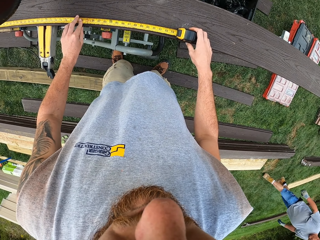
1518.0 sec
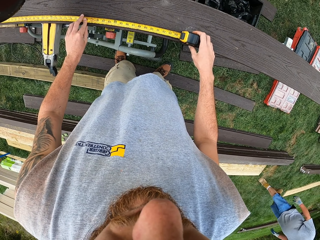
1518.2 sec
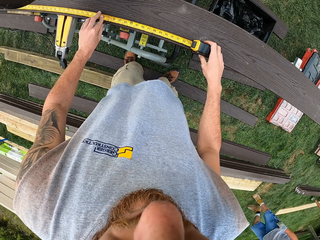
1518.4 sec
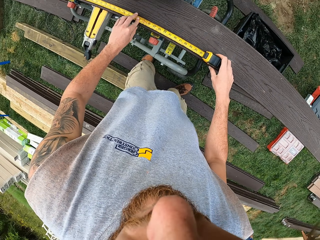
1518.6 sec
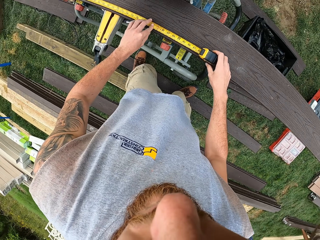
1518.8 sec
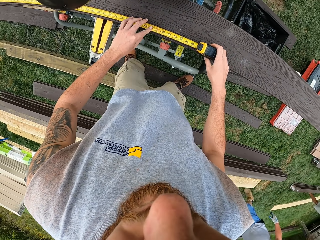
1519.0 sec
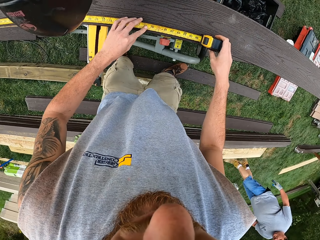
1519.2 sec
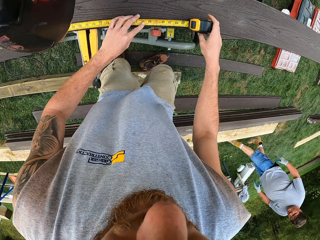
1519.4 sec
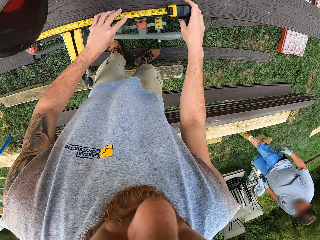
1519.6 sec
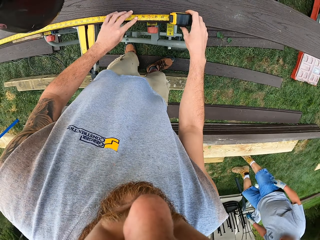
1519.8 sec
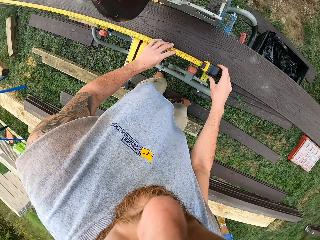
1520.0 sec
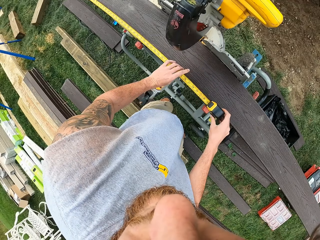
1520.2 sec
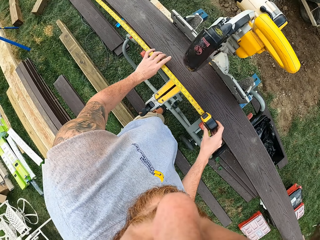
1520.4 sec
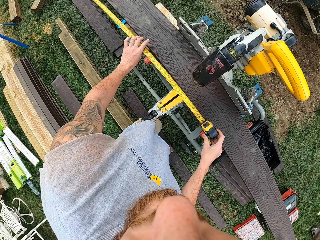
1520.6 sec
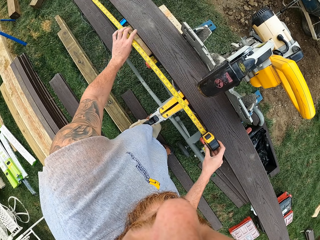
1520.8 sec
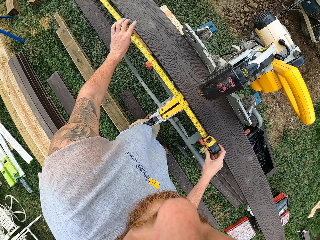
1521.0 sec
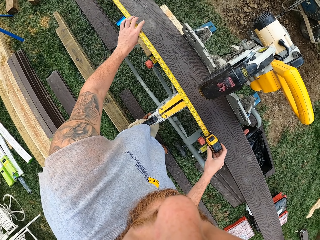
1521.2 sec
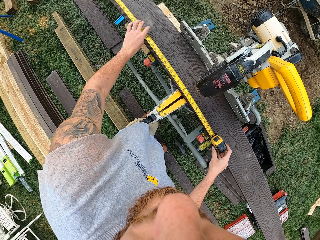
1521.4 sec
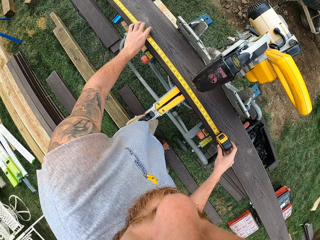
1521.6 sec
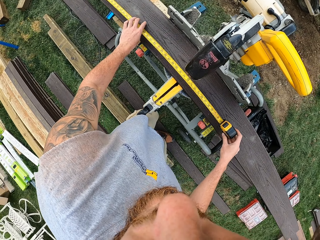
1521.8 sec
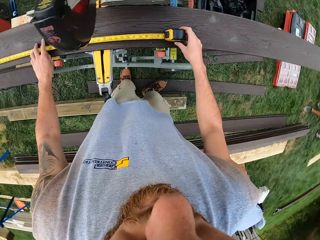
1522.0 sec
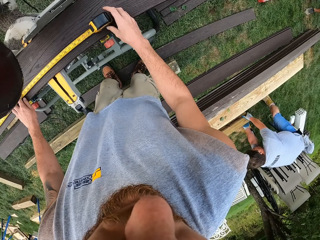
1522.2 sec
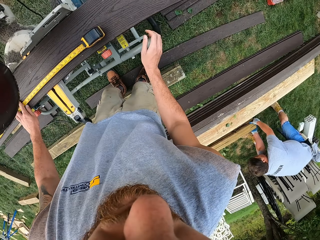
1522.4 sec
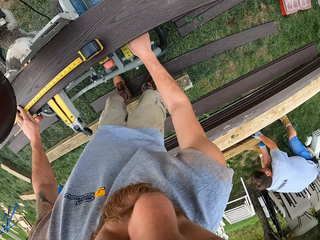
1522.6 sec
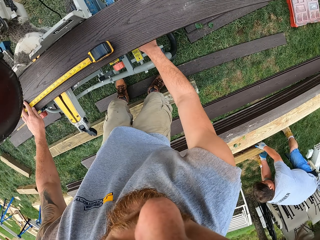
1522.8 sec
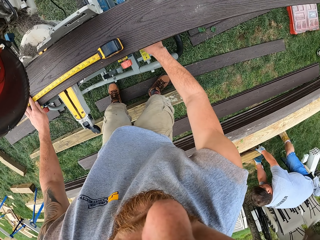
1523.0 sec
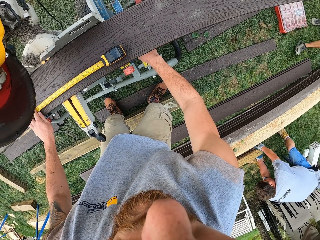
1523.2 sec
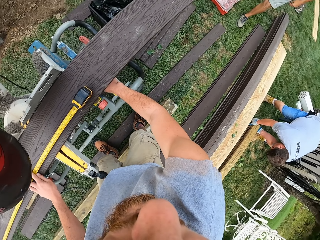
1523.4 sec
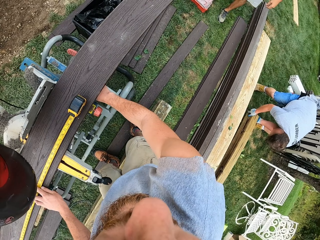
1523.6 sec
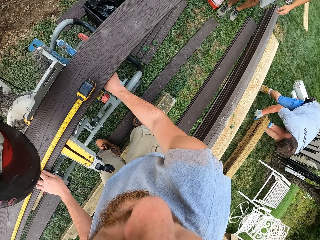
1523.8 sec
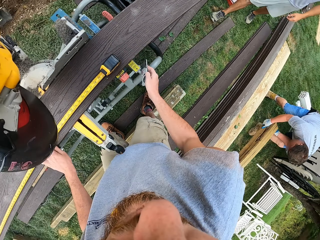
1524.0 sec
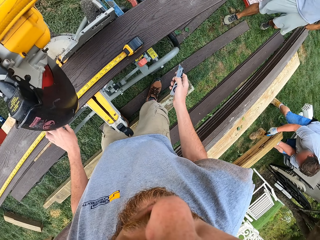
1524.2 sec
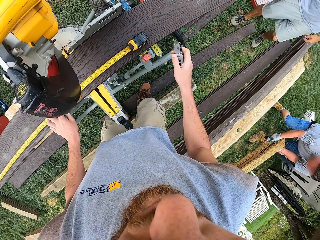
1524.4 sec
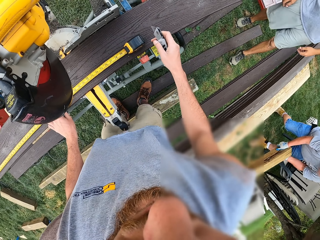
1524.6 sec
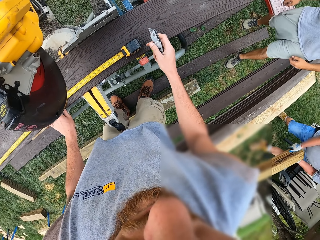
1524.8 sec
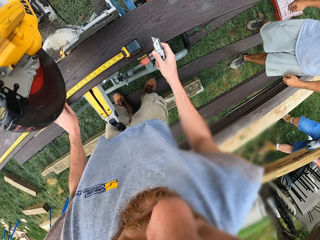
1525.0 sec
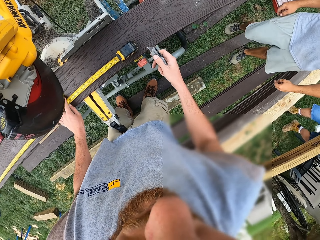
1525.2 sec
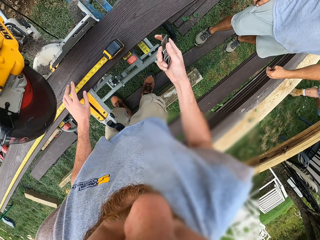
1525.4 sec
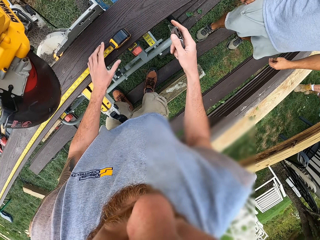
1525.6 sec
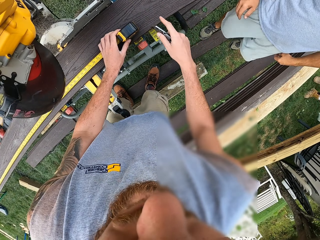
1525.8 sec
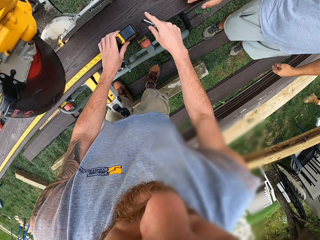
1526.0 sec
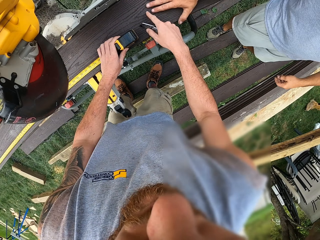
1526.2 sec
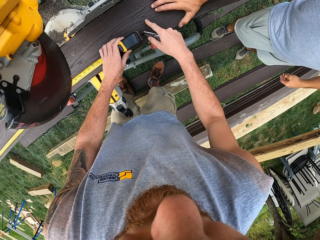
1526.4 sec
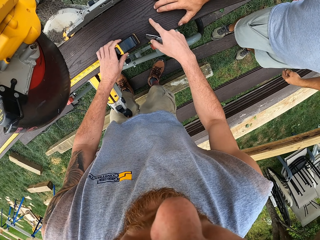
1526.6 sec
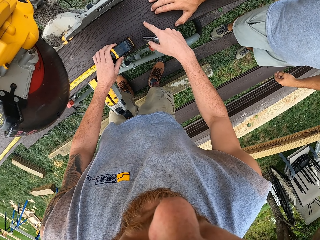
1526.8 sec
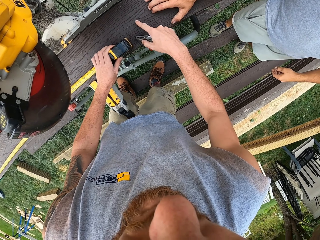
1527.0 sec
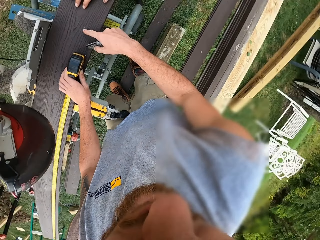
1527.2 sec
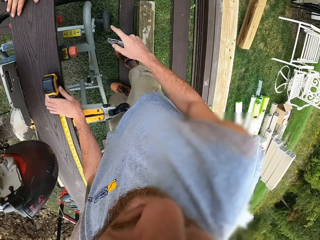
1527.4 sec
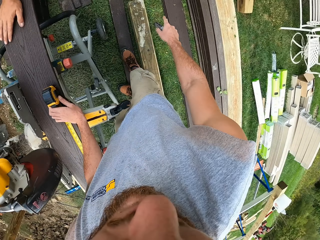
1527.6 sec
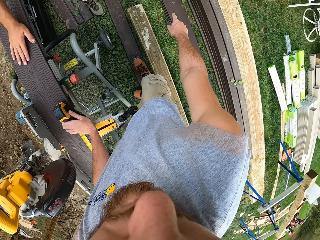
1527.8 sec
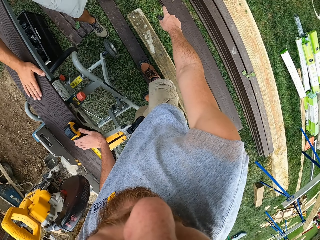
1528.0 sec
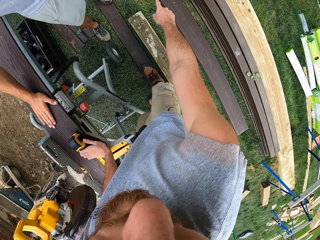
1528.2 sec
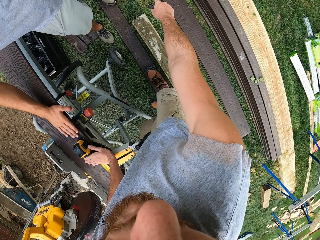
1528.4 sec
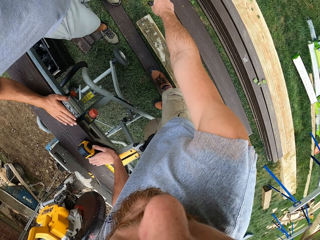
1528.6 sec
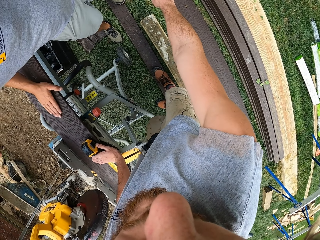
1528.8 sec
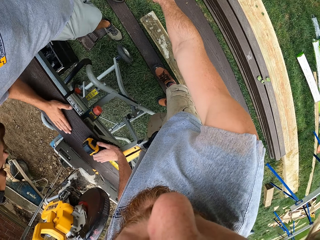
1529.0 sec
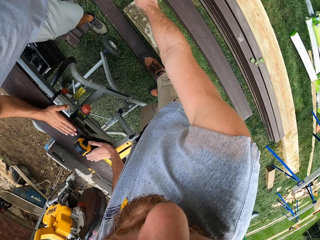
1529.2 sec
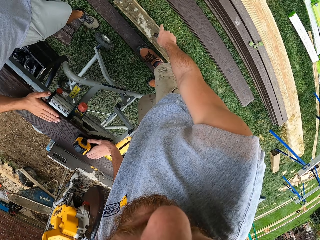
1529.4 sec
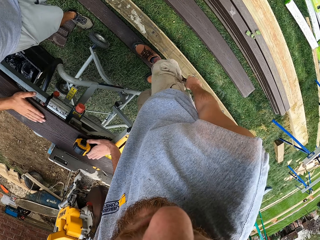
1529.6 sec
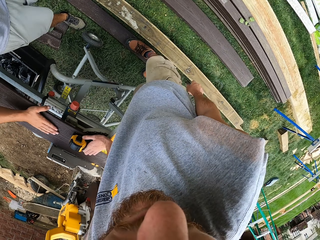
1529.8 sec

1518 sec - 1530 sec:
A man walks around. The camera wearer turns around. They pull back the tape measure. They move the tape measure on the wood. They look at the tape measure. They move the right hand. They put the tape measure on the wood. Another man walks around. The first man lifts the wood. The camera wearer lifts the pocket knife. They push the tape measure. They hold a cutter. The other man touches the wood. The camera wearer scratches the wood with the right hand. They pull back the right hand. They turn around. They converse with the other man. The other man rubs the wood.

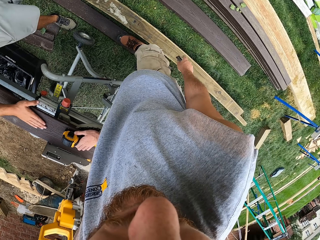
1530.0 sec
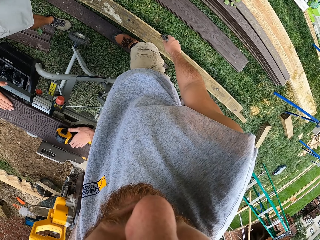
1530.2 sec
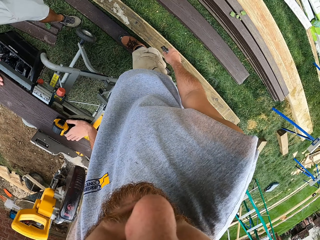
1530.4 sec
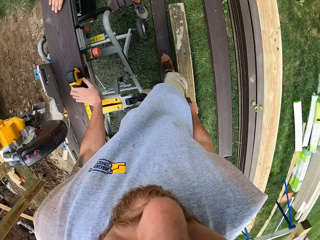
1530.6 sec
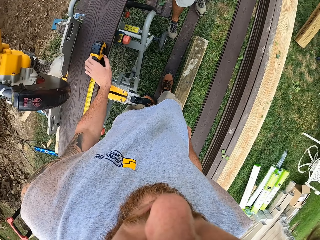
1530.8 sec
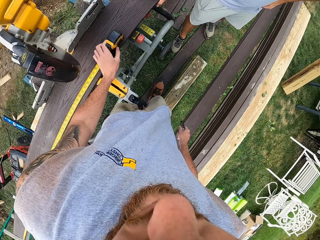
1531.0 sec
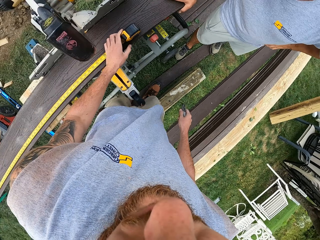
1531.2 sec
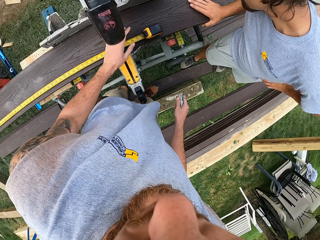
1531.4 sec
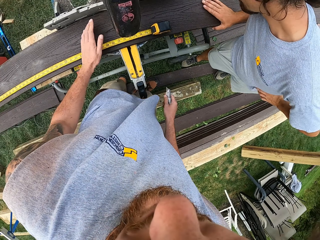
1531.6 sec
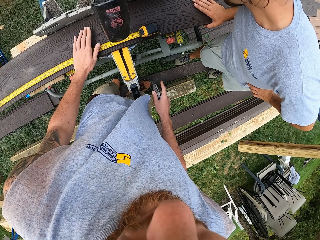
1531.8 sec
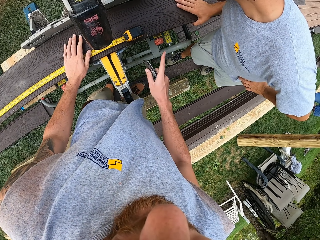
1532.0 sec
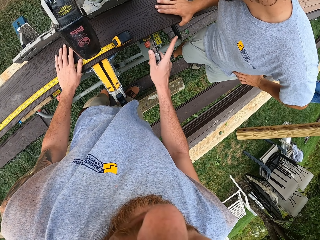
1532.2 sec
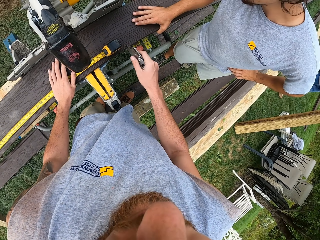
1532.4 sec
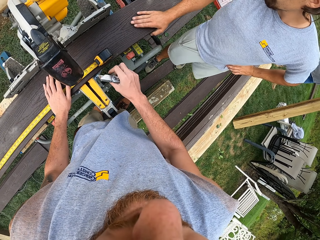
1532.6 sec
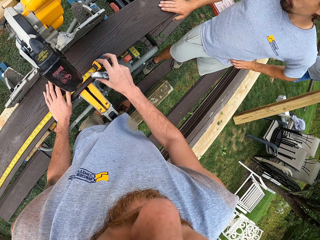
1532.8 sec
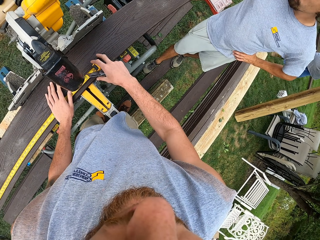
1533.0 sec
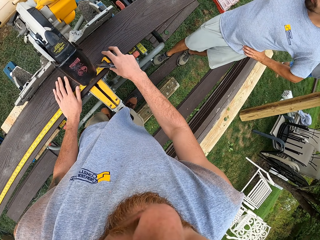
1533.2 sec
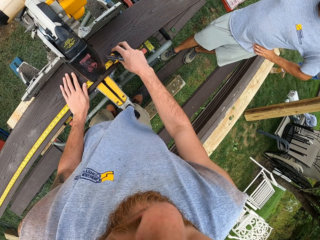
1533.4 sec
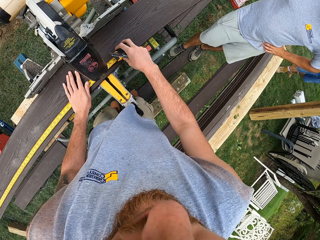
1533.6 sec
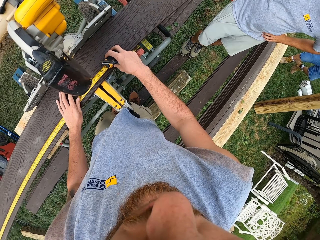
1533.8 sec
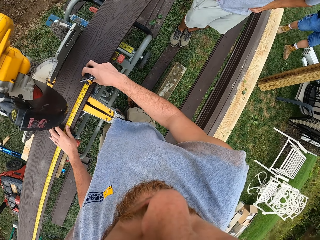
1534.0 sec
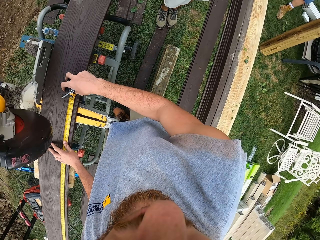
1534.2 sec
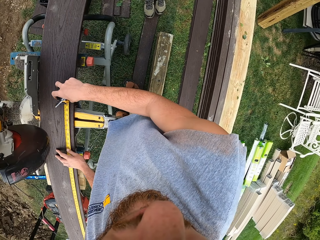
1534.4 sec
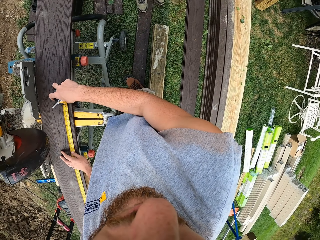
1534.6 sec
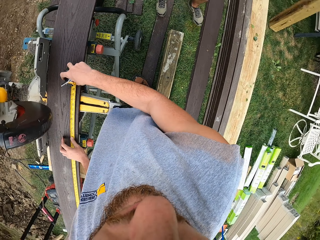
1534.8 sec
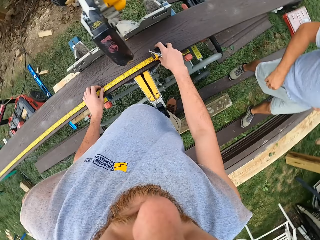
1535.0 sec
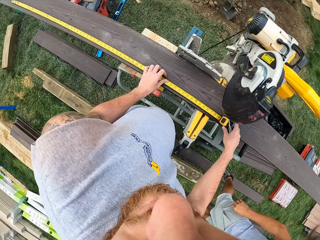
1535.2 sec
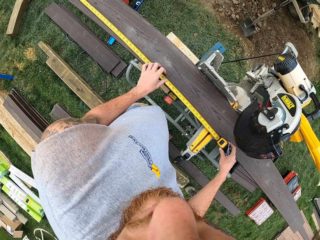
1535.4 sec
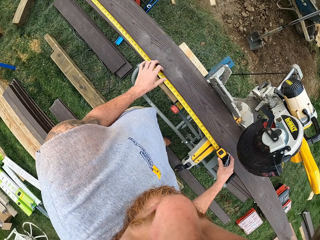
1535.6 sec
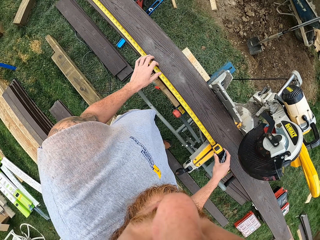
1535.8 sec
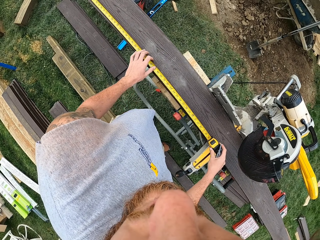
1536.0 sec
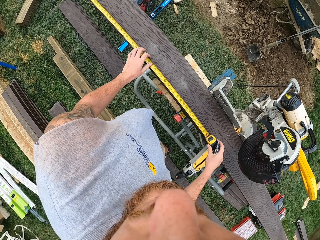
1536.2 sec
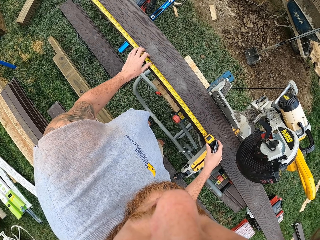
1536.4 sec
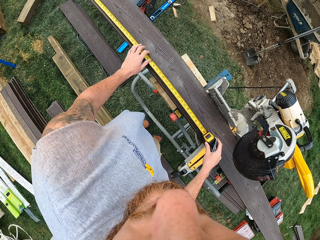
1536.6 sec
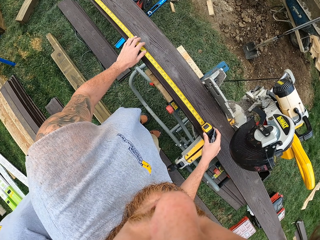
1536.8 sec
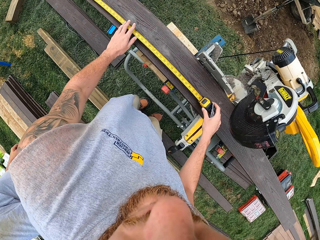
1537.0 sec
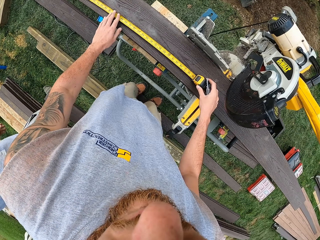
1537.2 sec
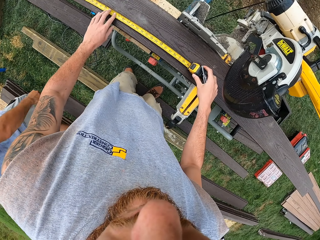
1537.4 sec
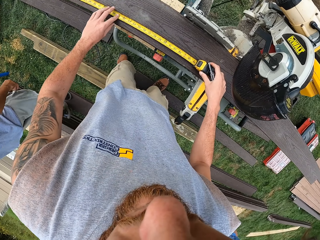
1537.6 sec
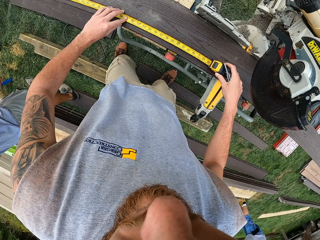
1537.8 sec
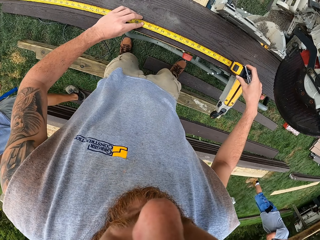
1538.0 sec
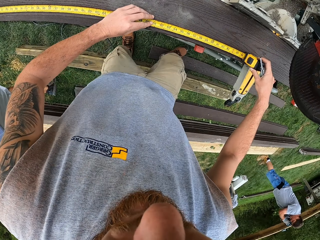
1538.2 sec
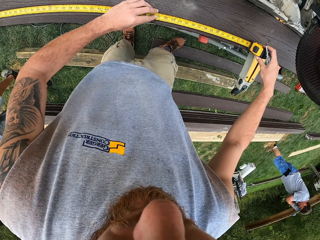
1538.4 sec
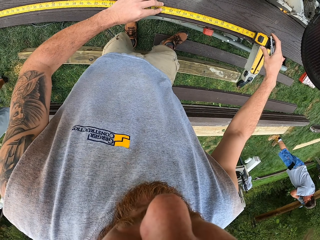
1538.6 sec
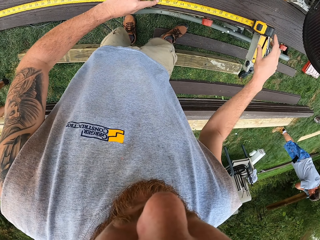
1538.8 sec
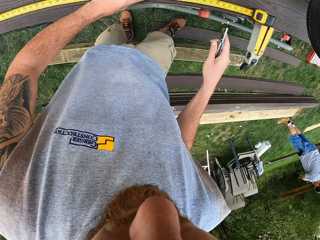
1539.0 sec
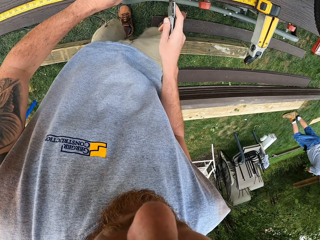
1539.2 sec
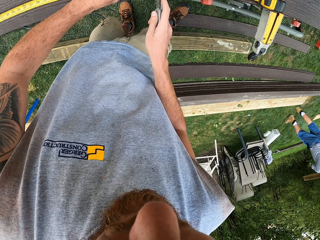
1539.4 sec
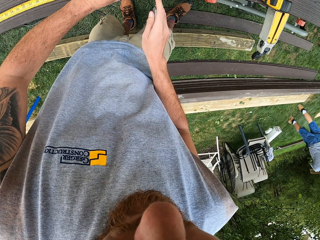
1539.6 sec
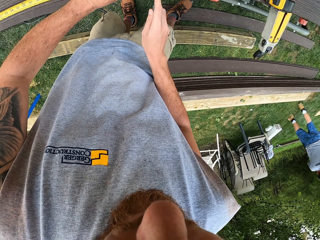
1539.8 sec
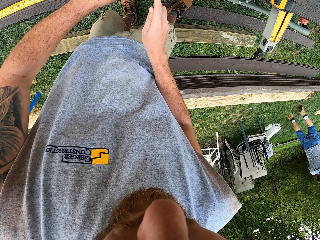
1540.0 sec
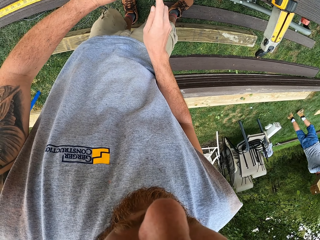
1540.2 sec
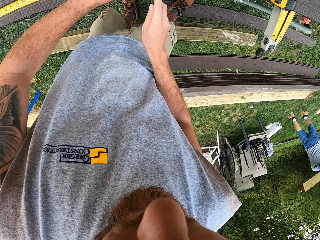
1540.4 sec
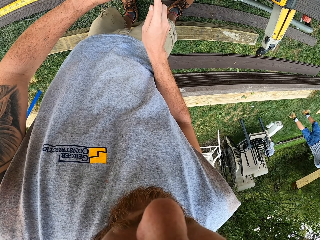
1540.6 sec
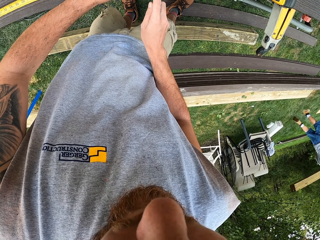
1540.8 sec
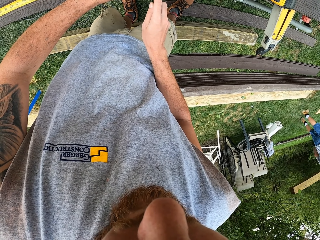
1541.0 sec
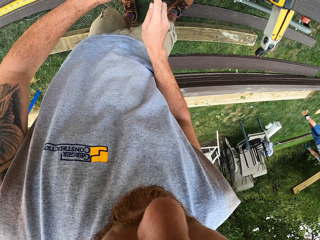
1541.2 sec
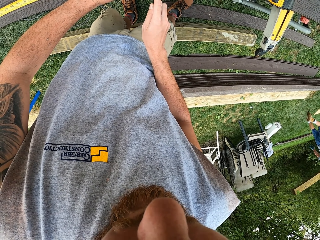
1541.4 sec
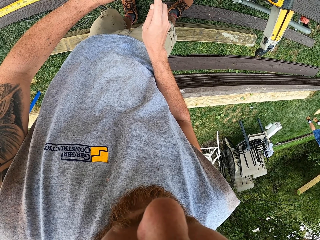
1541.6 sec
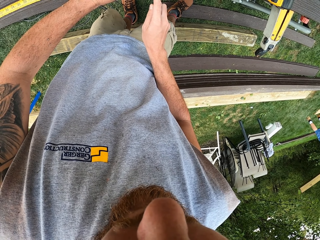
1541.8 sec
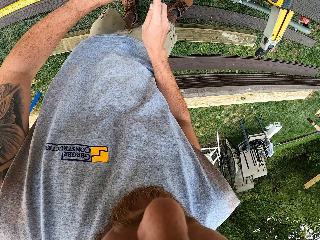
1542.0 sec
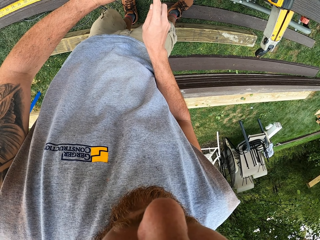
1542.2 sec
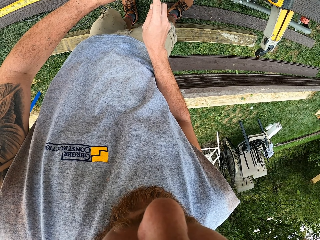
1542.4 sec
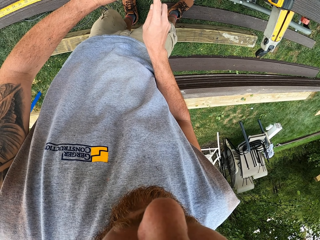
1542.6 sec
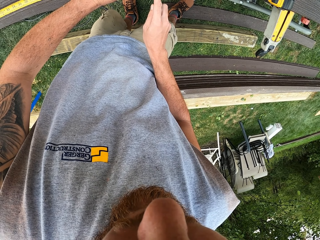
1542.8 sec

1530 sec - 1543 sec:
The camera wearer looks around. They turn around. They converse with a man. The man pulls back the right hand. The camera wearer puts the tape measure on the wood. They pull the tape measure. They look around. They turn around. They push the tape measure. The man walks around. The camera wearer moves around. They make a step. They move the pocket knife. They mark the wood with the pocket knife. Another man carries the wood. The camera wearer marks the wood with the pocket knife.
